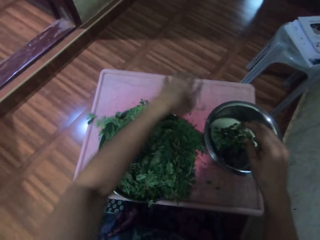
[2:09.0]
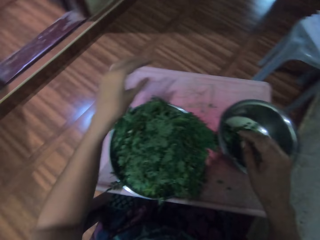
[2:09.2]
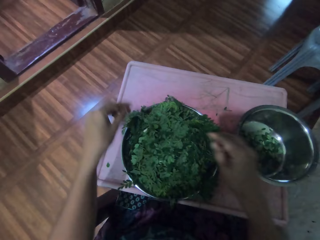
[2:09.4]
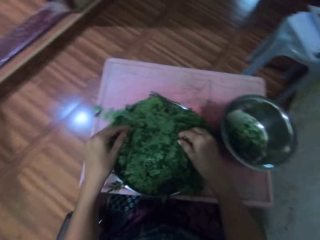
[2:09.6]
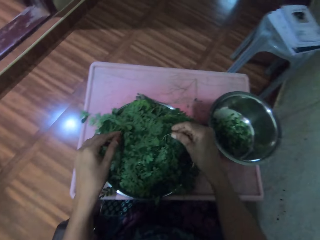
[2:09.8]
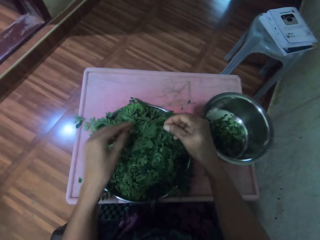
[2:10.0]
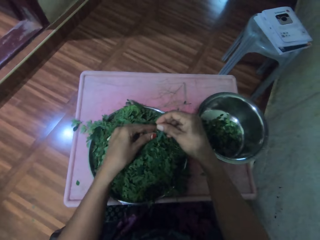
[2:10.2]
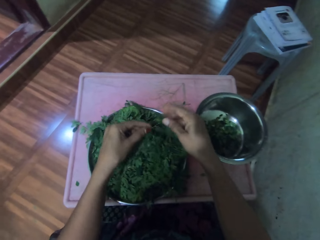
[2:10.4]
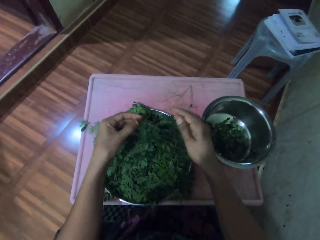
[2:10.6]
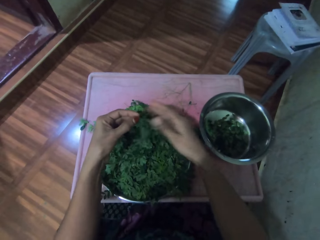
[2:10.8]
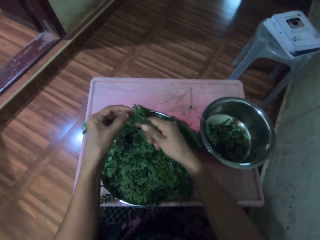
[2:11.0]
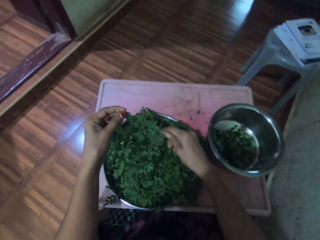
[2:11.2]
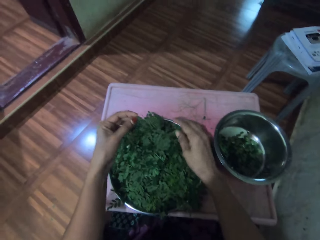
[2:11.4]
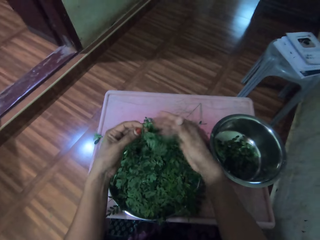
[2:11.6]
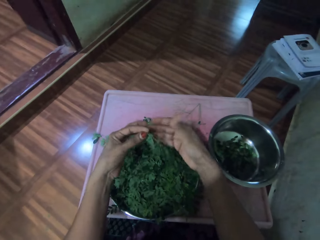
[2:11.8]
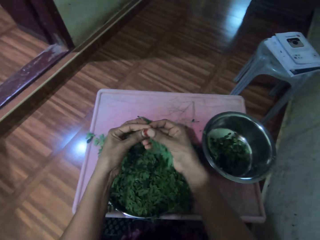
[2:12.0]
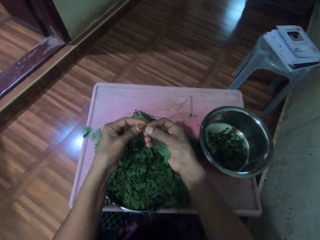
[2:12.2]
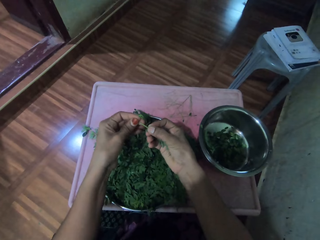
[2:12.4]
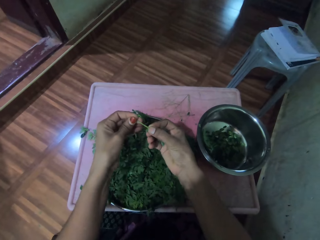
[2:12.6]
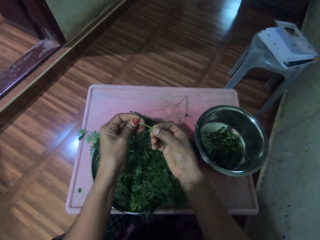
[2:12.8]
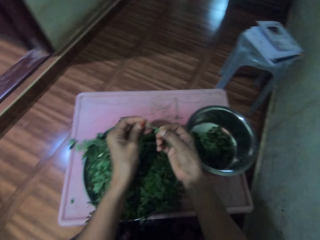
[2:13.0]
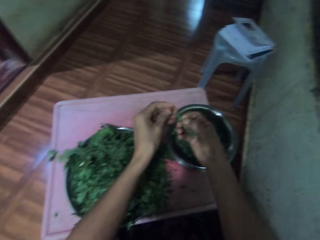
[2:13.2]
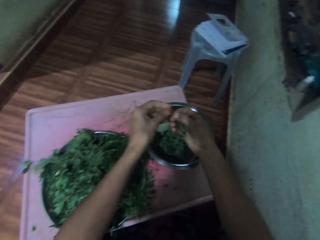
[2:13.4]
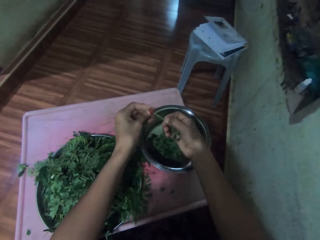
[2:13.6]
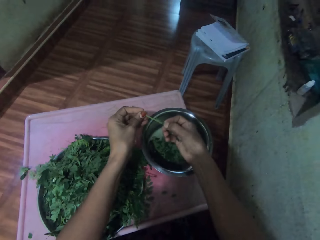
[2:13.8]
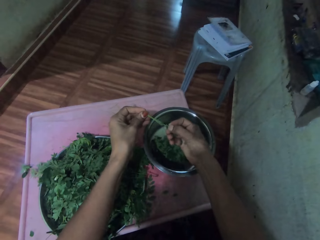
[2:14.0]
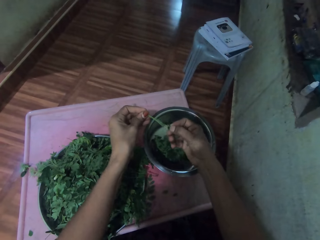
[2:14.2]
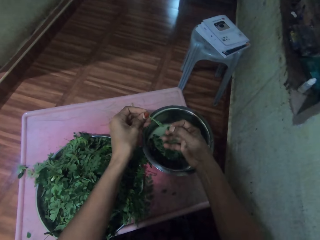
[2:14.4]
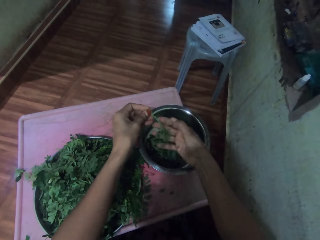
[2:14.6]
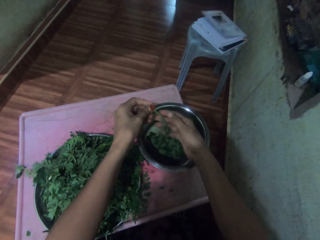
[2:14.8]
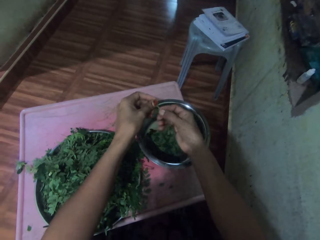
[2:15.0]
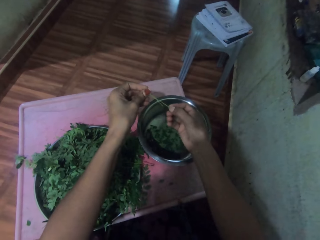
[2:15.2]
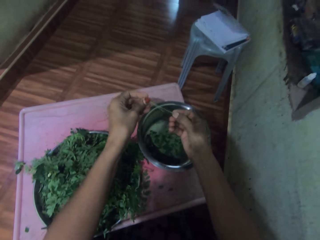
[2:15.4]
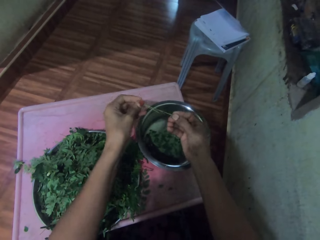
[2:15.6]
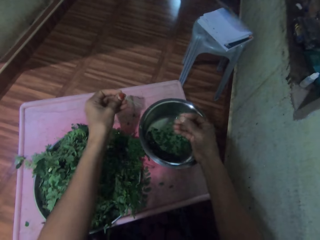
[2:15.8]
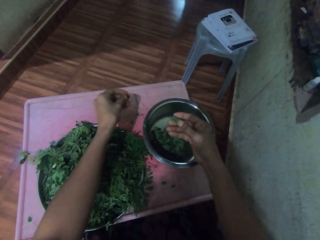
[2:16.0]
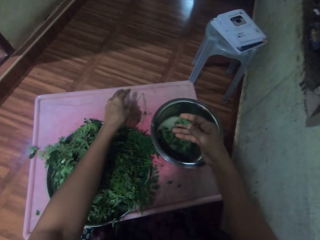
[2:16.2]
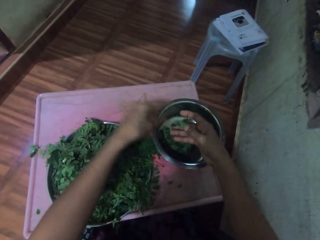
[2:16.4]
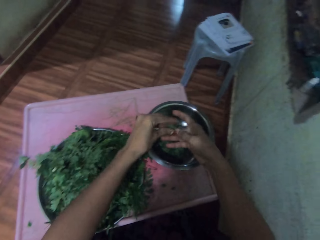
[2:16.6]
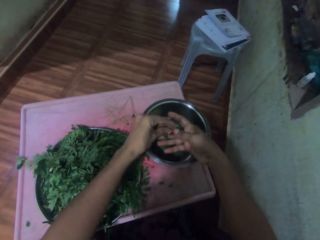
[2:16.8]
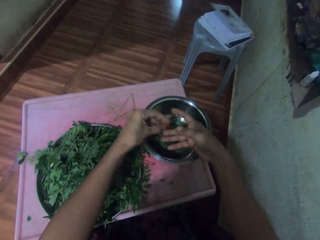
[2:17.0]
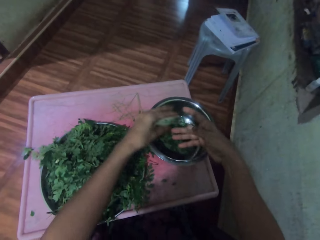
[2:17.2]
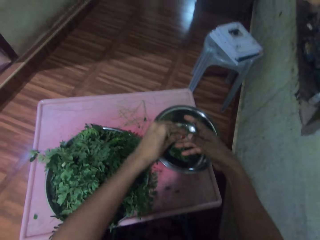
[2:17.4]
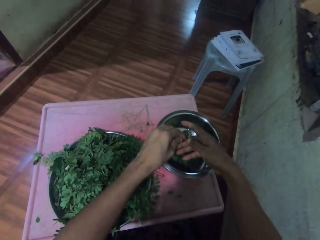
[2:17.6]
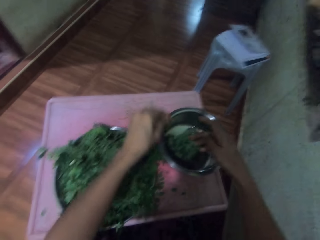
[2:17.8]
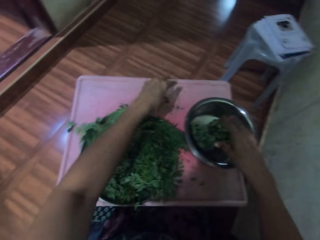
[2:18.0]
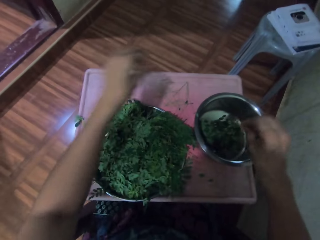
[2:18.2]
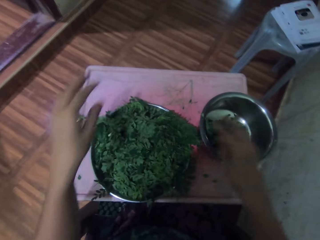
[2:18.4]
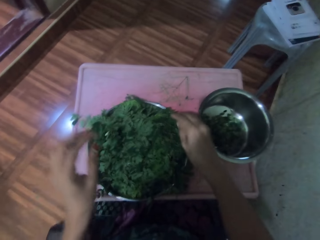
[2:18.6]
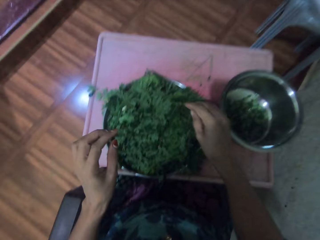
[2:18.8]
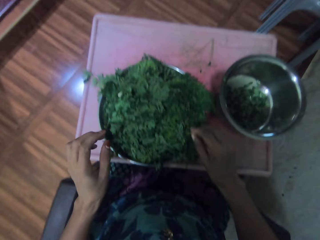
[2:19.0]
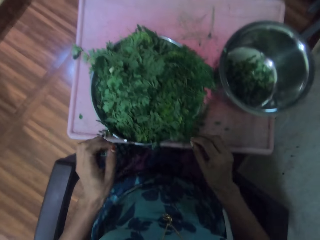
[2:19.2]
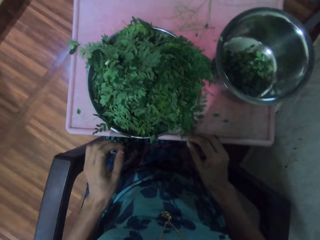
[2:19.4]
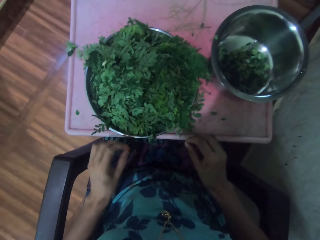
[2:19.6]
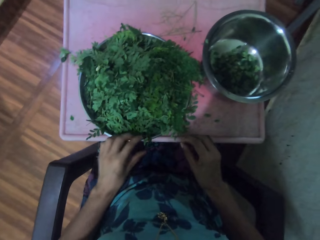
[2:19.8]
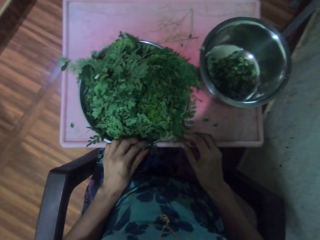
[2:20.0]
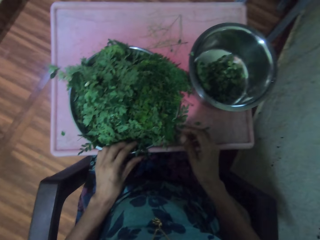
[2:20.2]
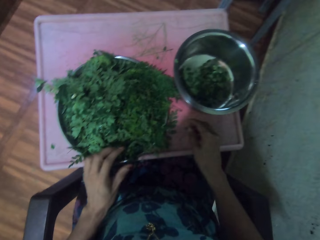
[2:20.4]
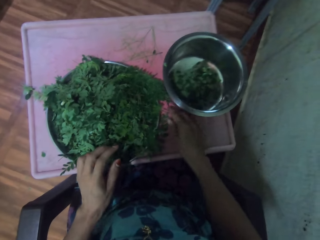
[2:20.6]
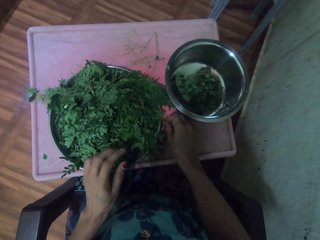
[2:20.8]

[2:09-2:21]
The camera wearer places the stalk in a tray. They pick up the vegetable stem and move their hand along the vegetable stem. They pluck the leaves from the stalk. They place the stalk in the tray and place the leaves in the cooking pot.

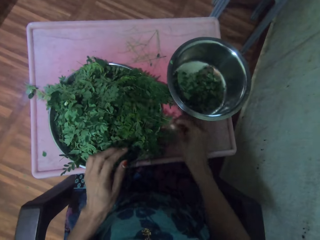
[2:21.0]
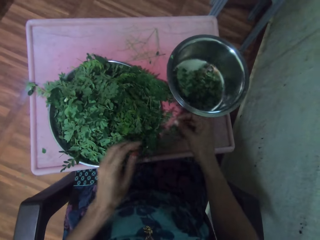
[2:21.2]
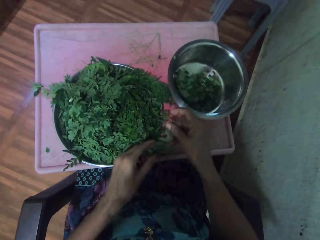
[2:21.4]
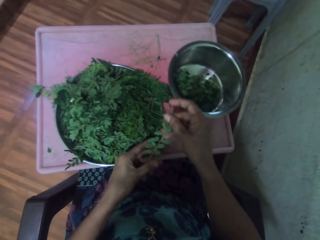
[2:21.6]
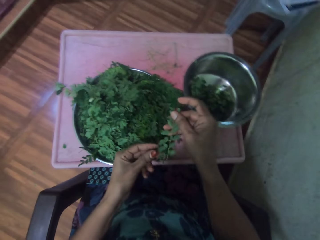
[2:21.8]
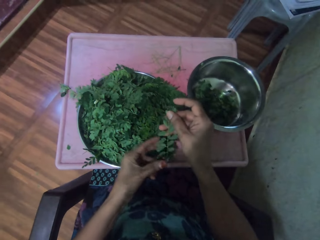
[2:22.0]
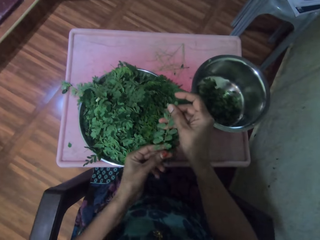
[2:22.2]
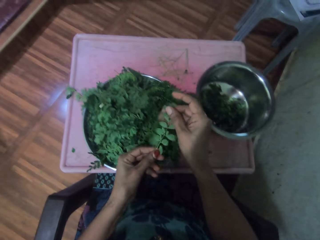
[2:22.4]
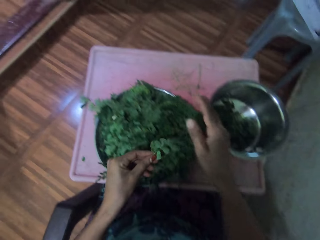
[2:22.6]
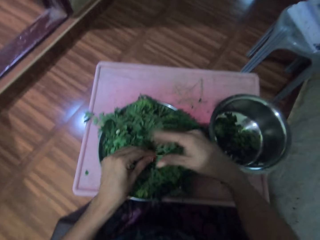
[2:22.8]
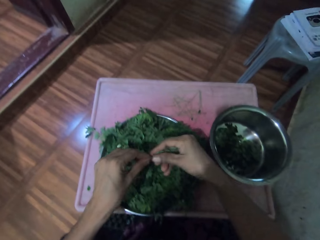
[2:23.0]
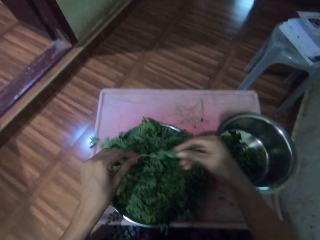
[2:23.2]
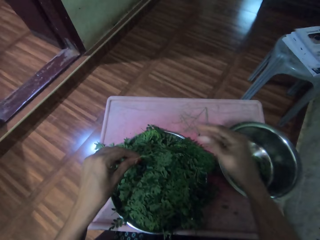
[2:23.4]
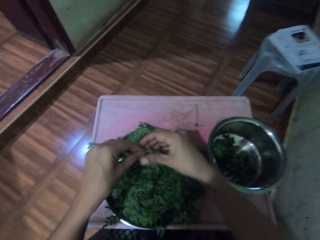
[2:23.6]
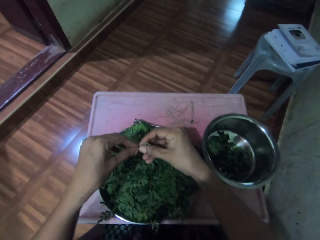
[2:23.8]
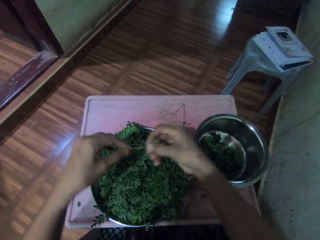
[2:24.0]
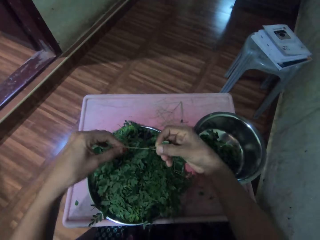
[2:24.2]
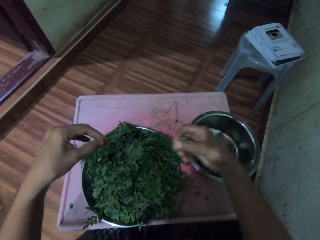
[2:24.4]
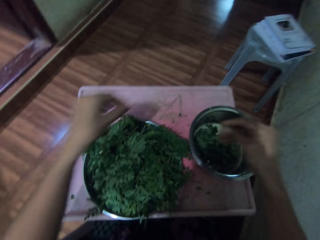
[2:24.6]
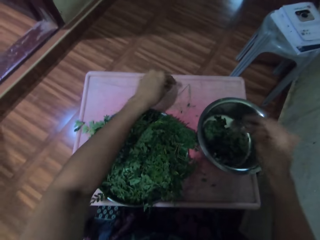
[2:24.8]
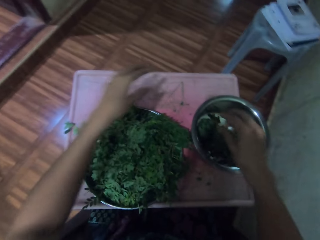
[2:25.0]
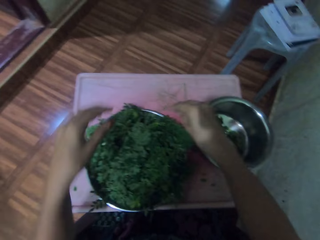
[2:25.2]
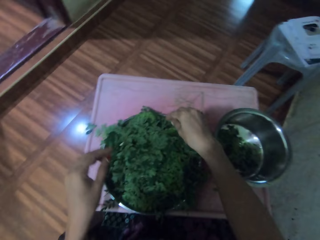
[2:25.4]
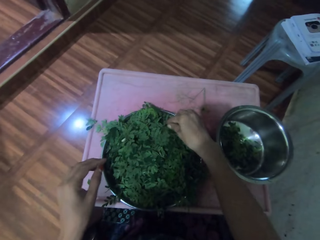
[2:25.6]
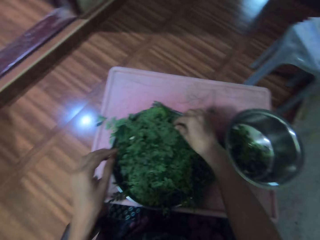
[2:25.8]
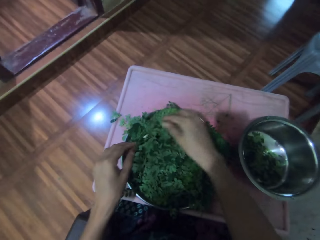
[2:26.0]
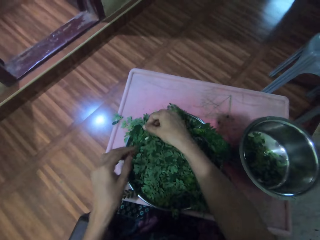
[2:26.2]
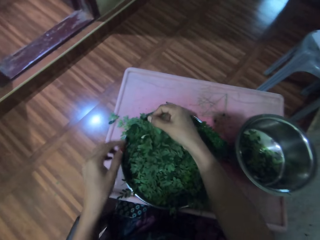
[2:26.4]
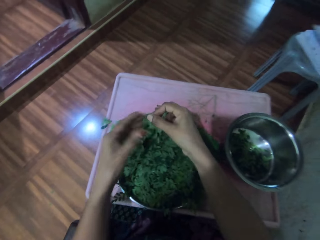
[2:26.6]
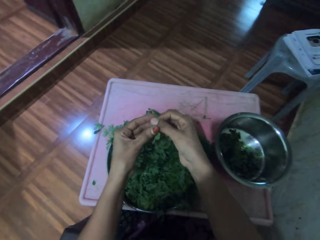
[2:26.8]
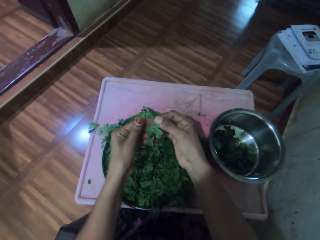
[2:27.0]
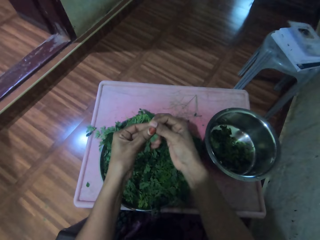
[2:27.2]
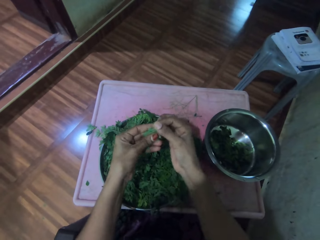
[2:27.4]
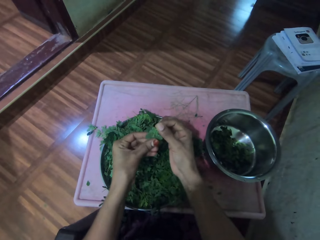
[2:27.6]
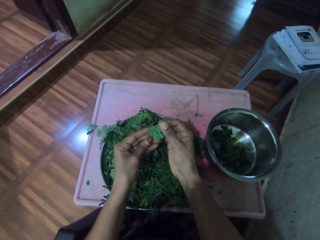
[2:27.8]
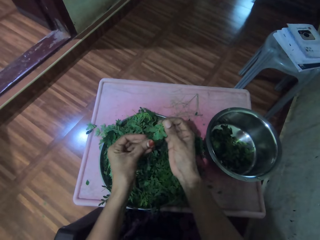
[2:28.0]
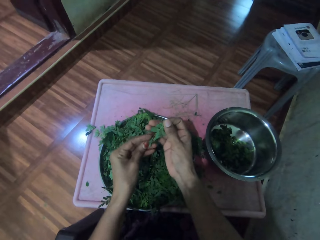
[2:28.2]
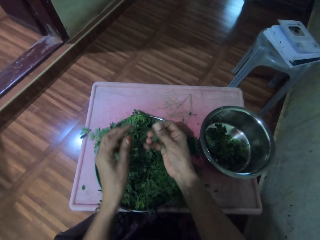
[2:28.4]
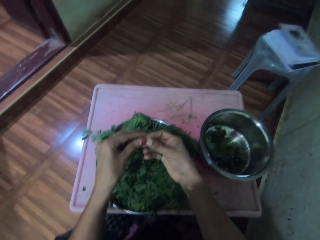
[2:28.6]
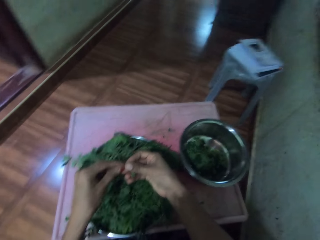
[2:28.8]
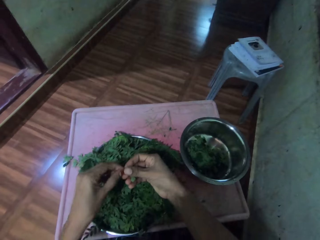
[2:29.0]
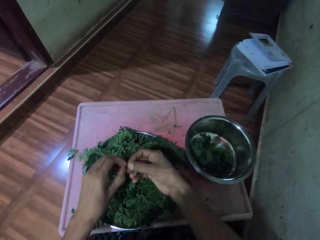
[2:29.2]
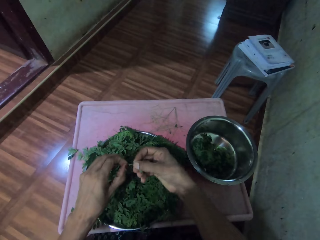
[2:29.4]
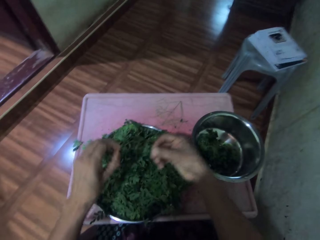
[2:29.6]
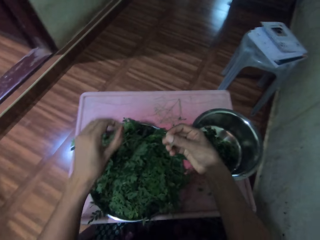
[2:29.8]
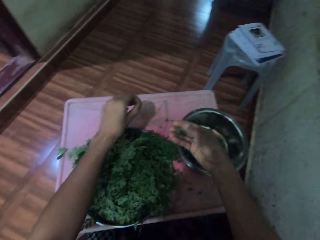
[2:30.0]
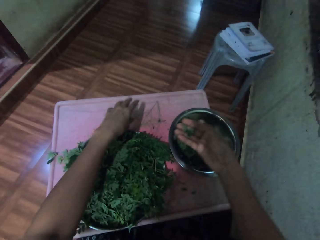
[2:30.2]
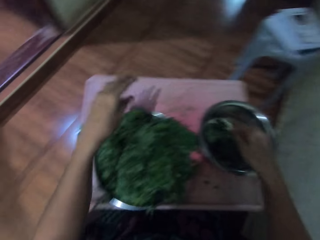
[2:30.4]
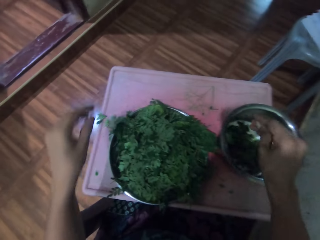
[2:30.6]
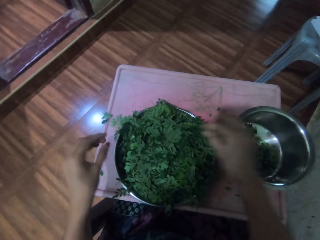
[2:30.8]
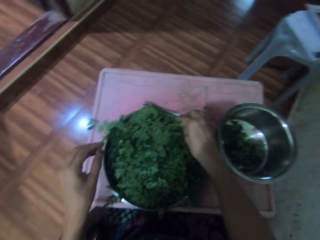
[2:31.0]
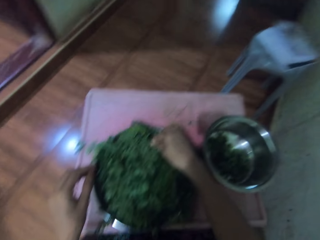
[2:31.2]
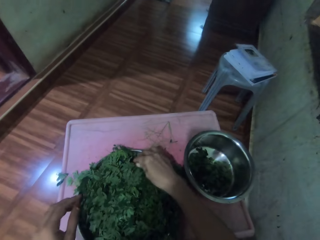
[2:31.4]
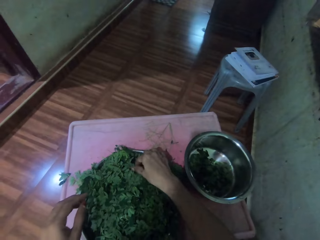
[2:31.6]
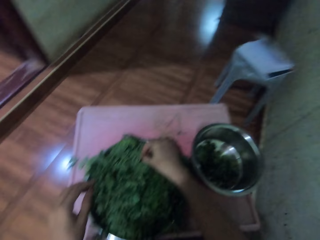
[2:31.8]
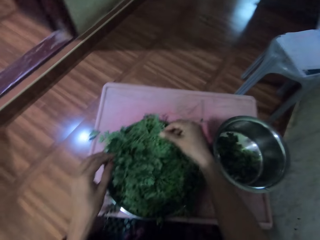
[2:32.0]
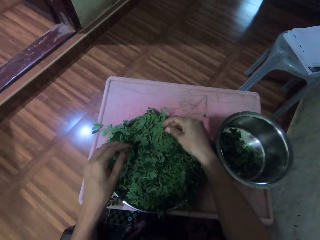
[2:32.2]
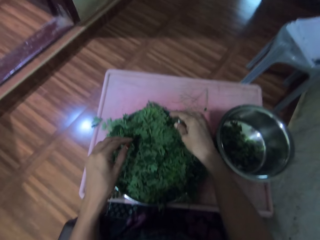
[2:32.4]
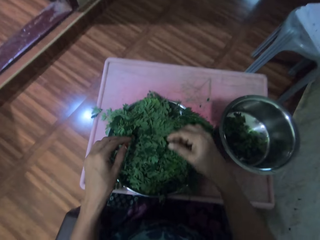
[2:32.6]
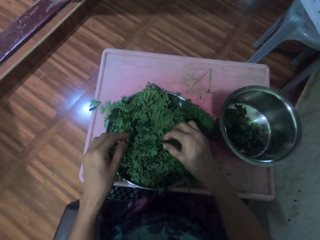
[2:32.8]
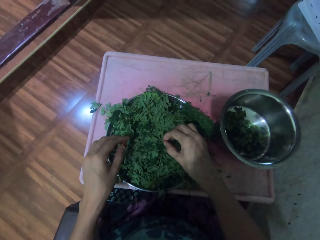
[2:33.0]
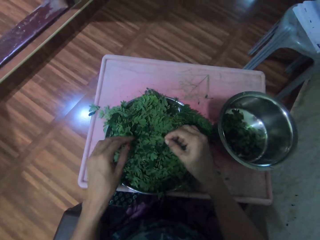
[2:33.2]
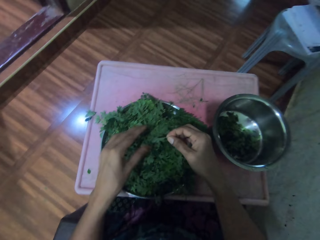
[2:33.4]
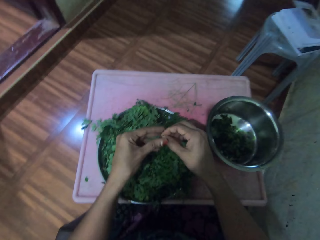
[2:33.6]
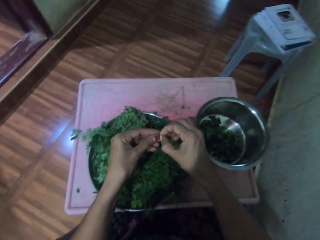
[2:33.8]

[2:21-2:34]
The camera wearer picks up the vegetable stem and moves their hand along the vegetable stem. They pluck the leaves from the stalk. They place the stalk in a tray and place the leaves in the cooking pot. They pick up the vegetable stem and move their hand along the vegetable stem. They pluck the leaves from the stalk. They place the stalk in the tray and place the leaves in the cooking pot. They pick up the leafstalk.
